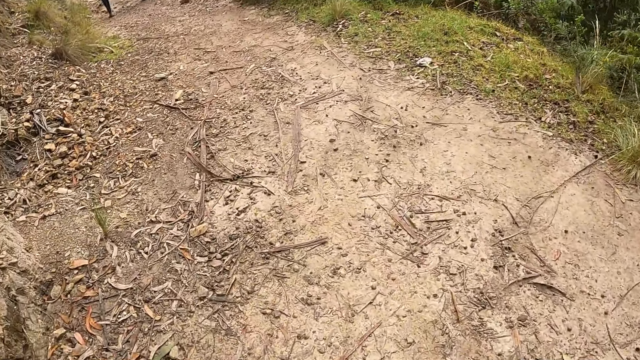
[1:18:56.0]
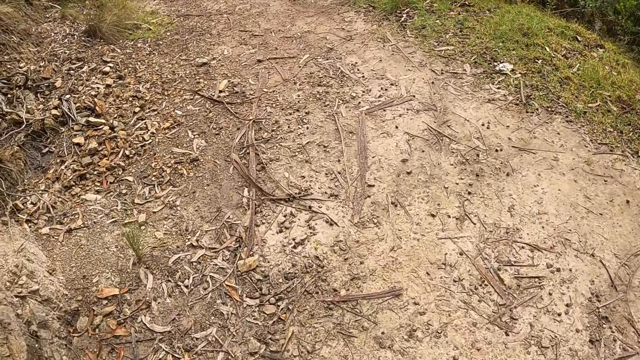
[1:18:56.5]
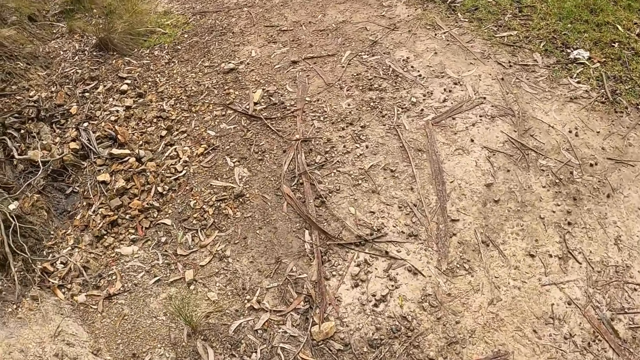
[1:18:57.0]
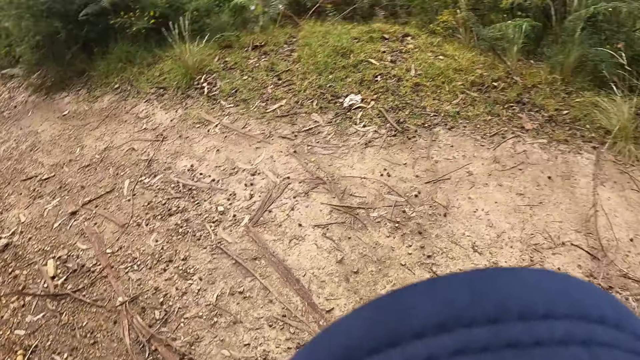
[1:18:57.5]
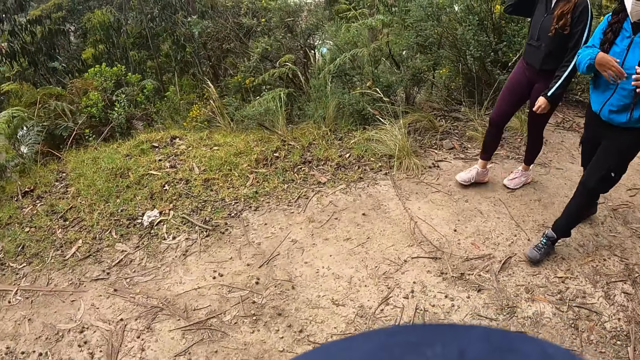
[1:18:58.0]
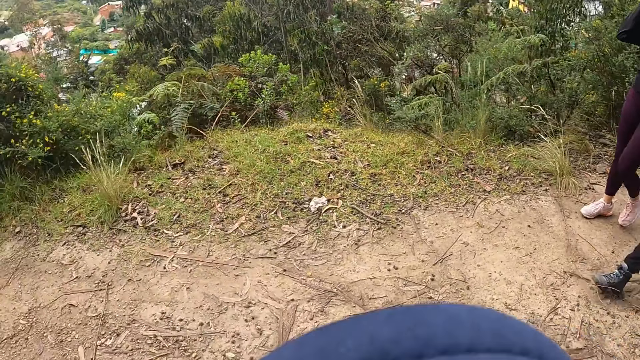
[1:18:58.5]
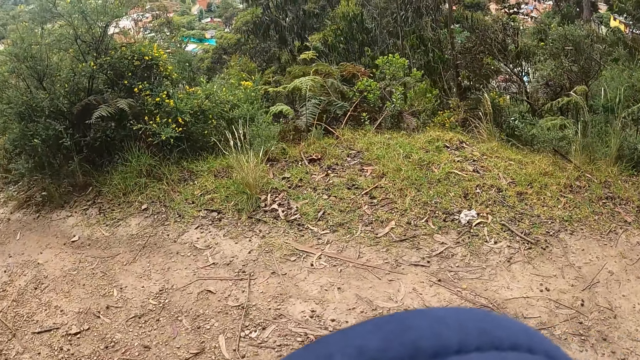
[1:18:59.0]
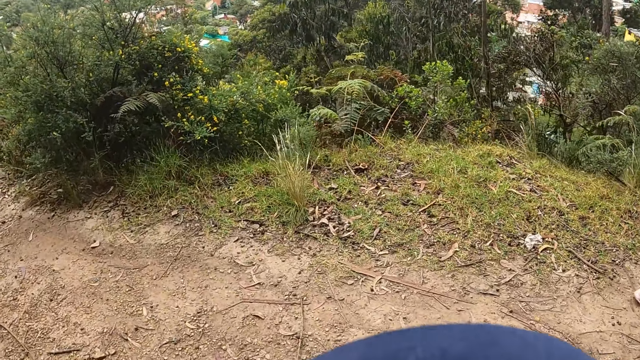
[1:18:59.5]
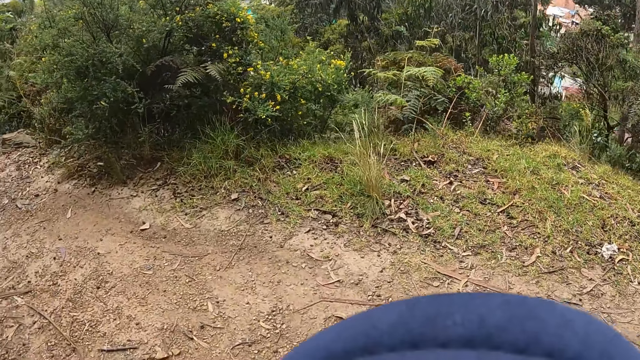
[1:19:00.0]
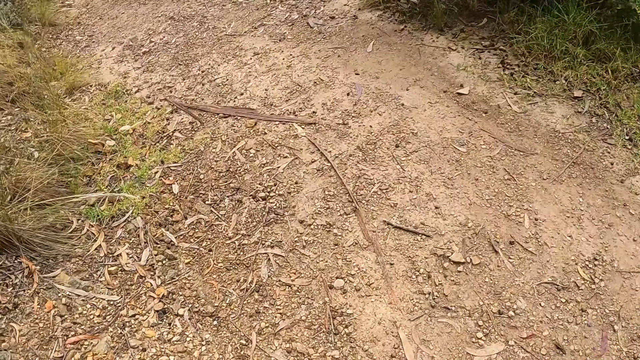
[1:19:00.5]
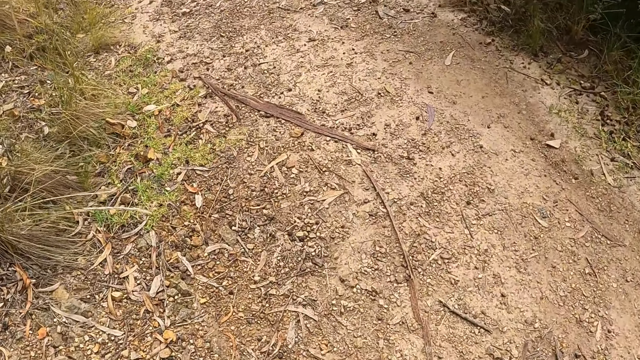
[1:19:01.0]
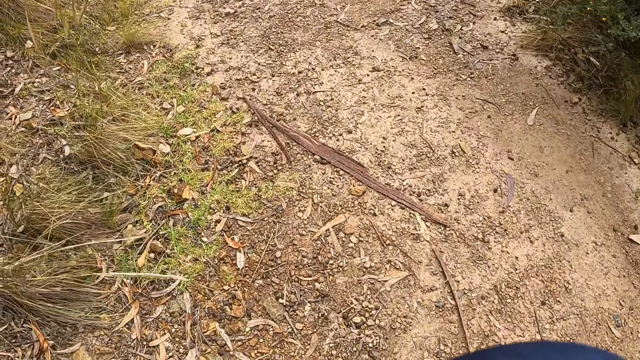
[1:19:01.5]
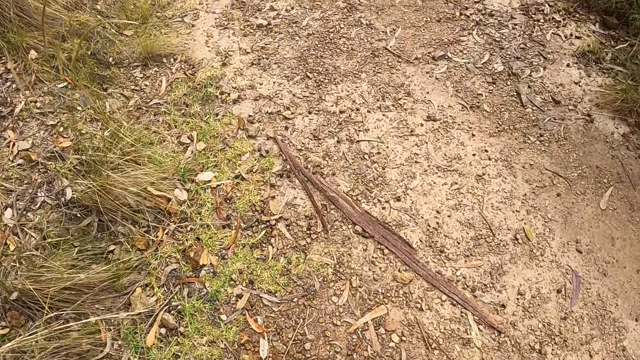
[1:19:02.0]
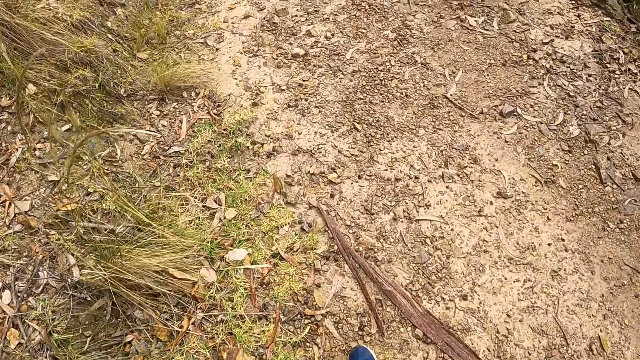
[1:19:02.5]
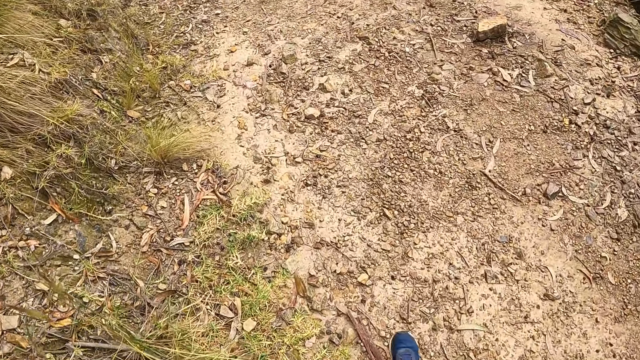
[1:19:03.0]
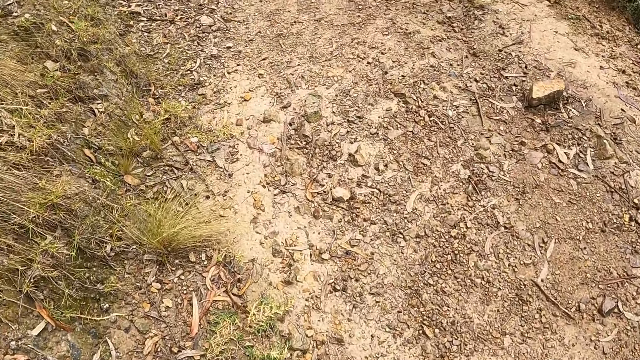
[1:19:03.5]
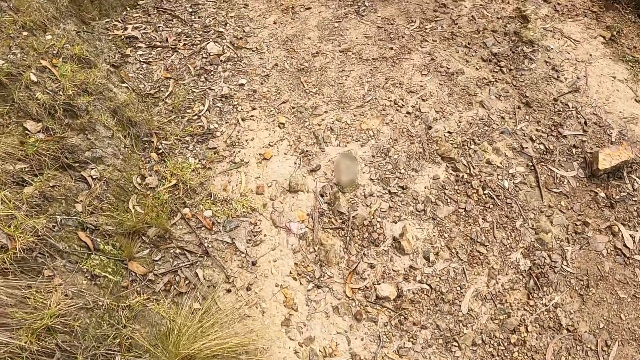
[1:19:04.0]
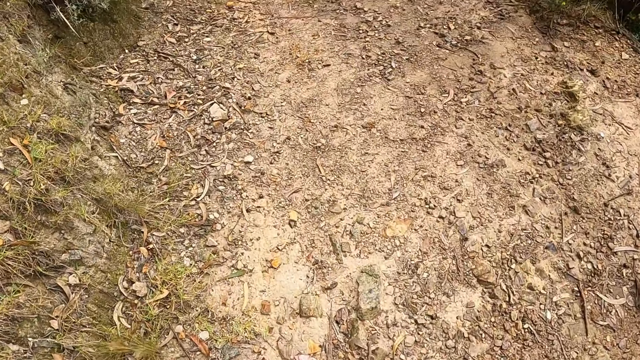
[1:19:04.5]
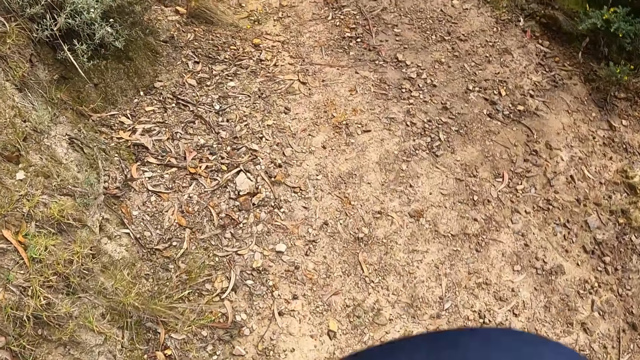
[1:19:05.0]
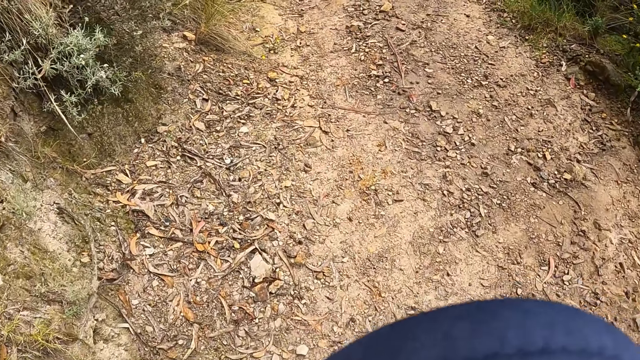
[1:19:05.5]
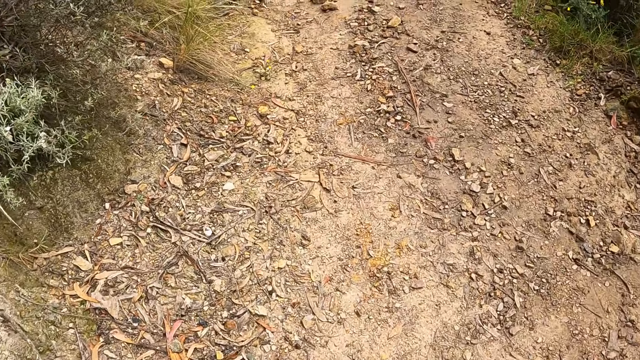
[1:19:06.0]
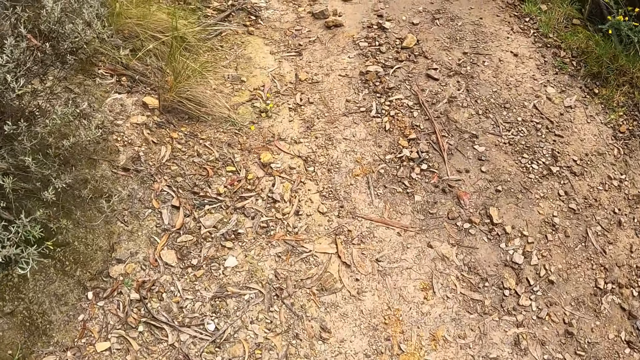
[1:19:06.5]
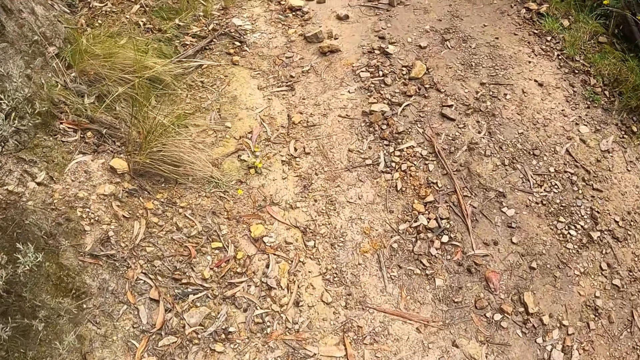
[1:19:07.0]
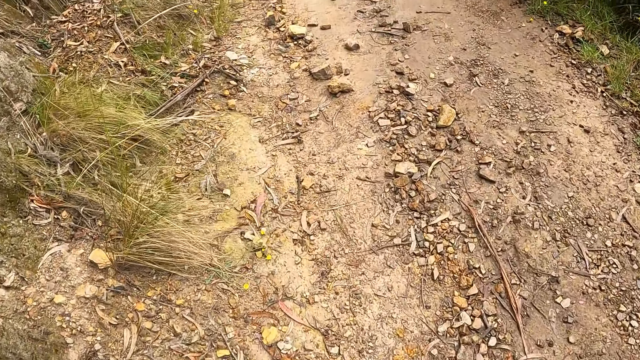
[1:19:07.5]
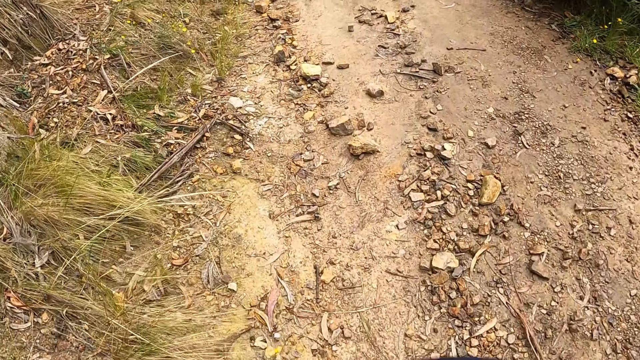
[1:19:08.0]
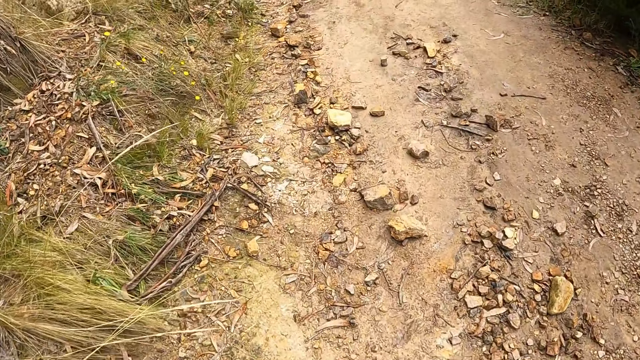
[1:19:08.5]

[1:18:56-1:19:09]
A woman holds the head. The camera wearer walks.

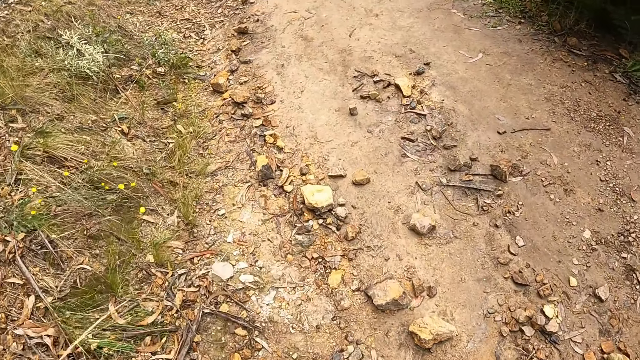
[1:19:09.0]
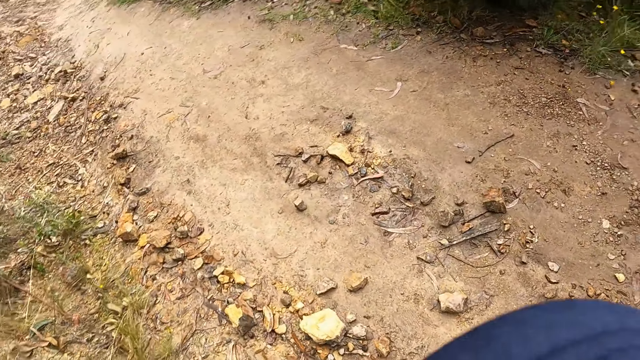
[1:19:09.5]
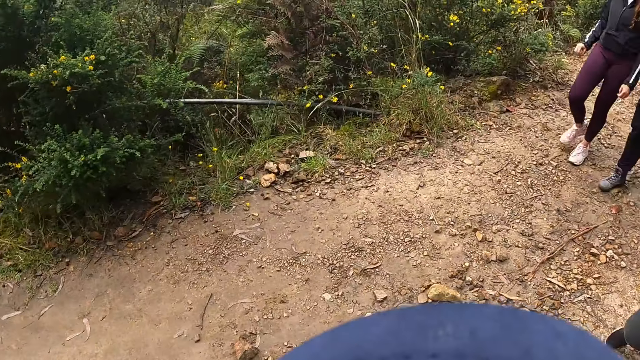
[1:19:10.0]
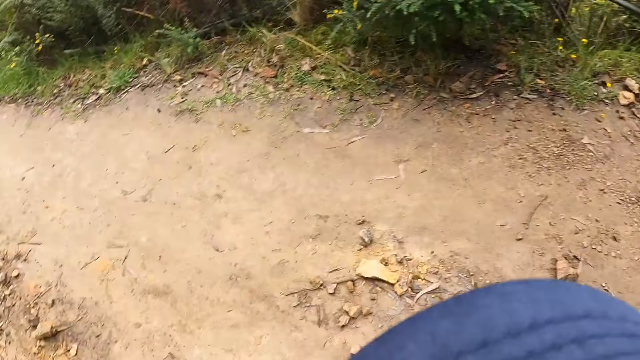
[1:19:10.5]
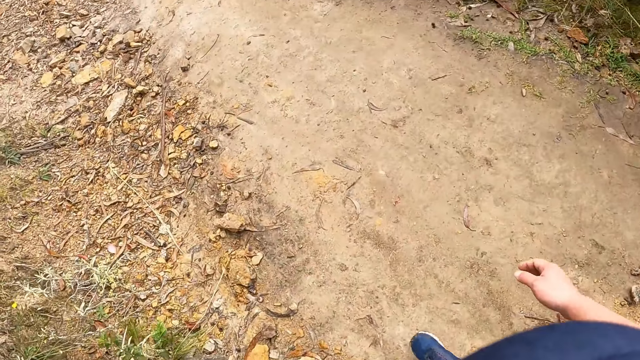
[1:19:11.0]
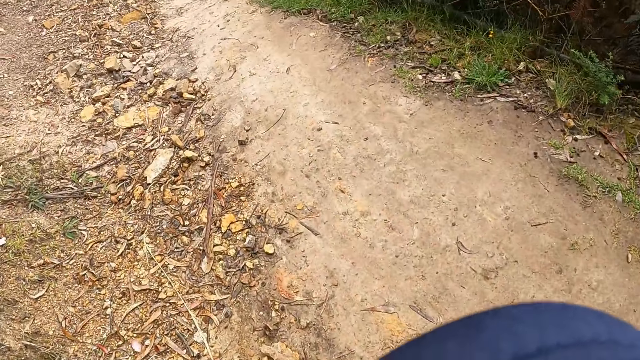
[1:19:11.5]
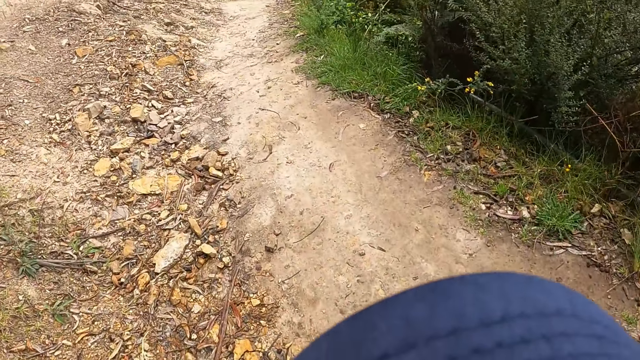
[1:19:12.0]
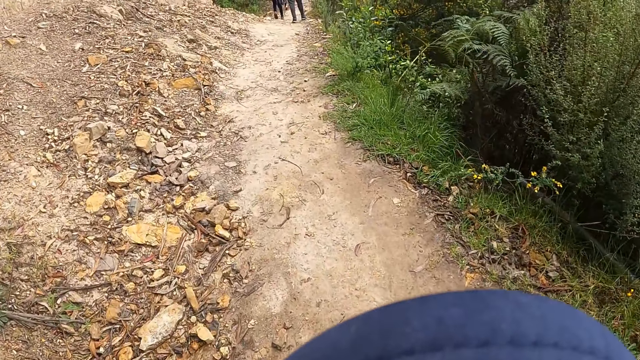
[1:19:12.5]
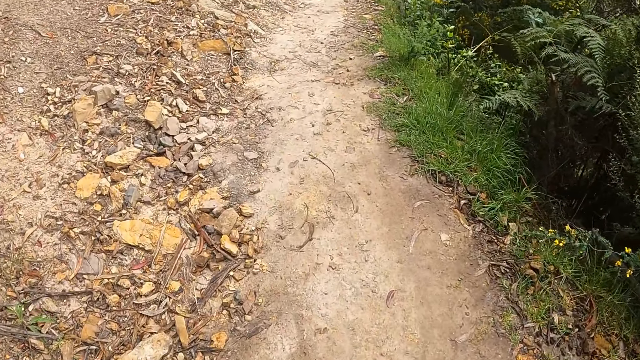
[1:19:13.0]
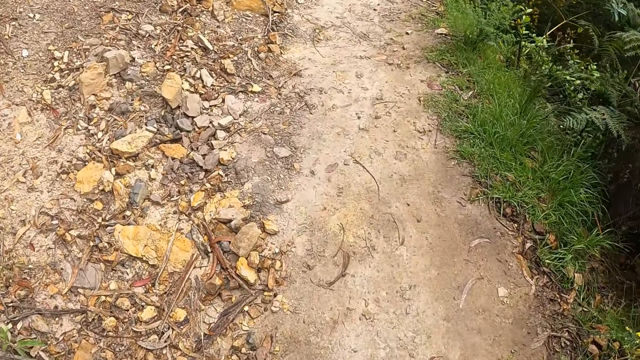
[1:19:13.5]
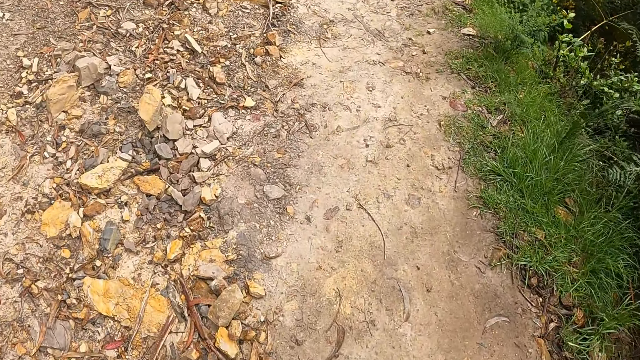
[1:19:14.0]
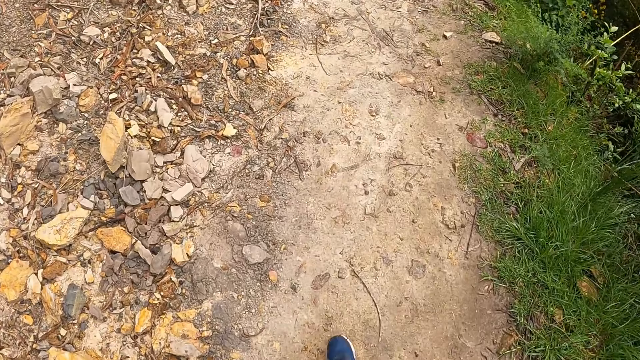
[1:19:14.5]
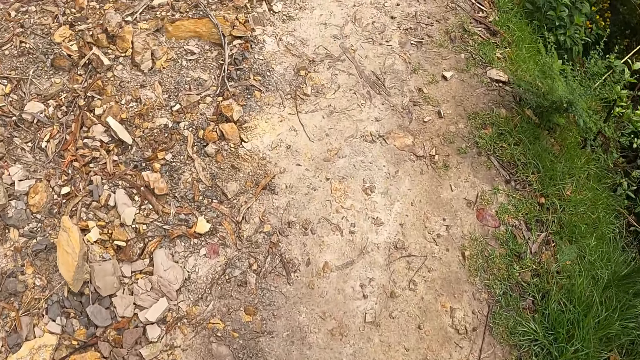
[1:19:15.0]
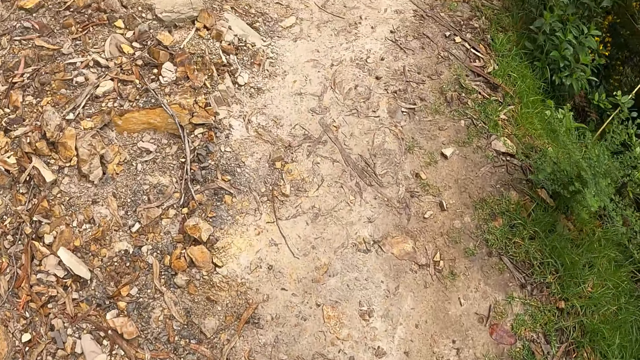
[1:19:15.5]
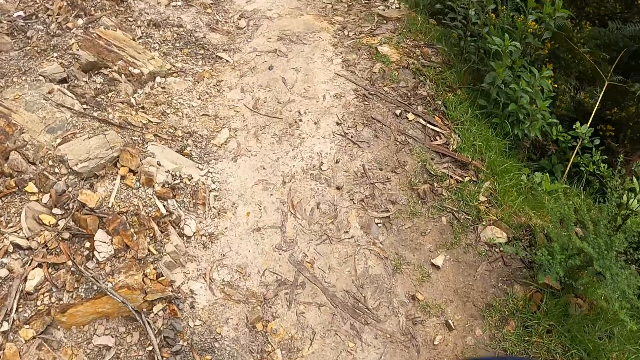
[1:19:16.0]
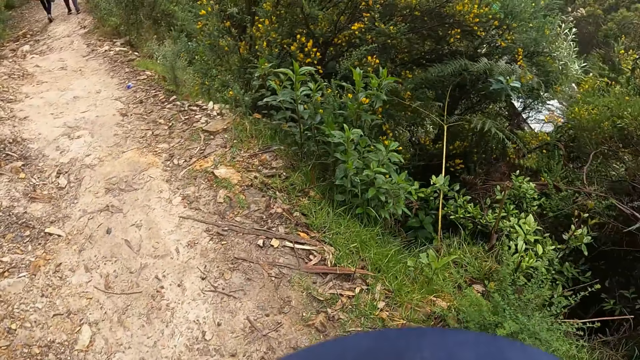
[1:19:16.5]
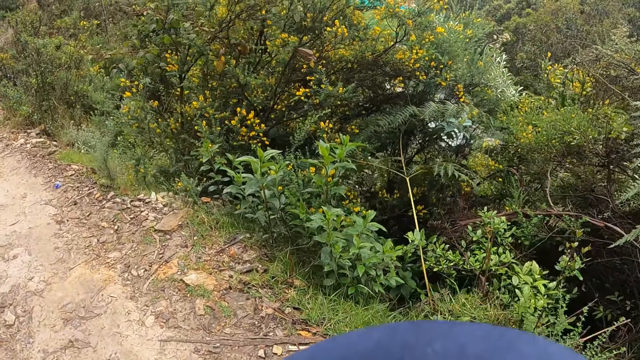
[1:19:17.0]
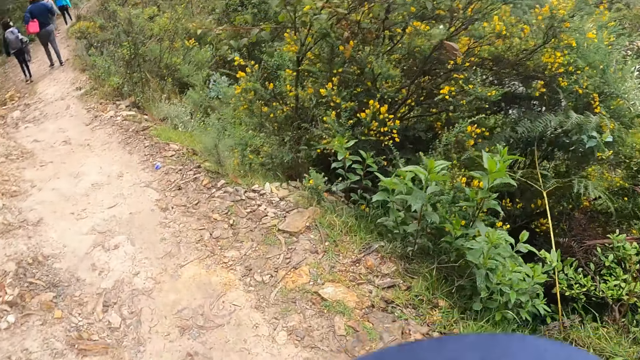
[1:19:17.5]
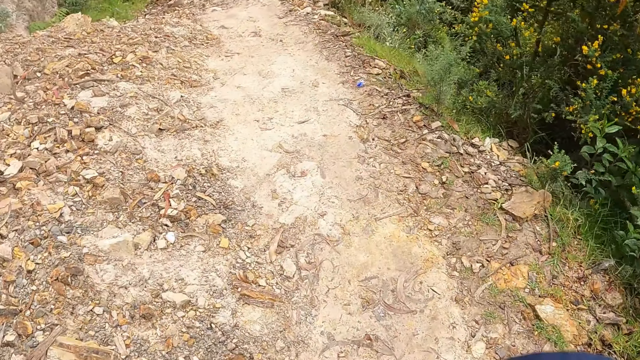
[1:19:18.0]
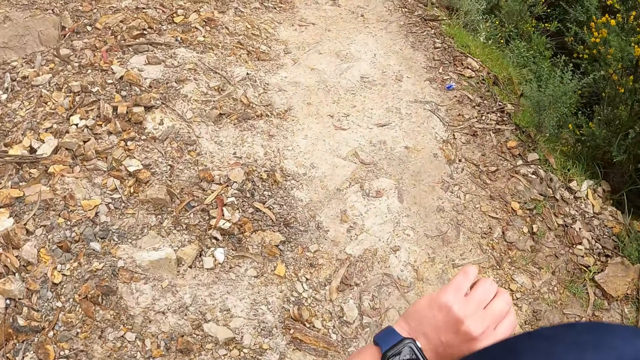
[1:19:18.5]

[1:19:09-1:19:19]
The camera wearer moves a hand. She walks. She checks a wrist watch around her left hand.
